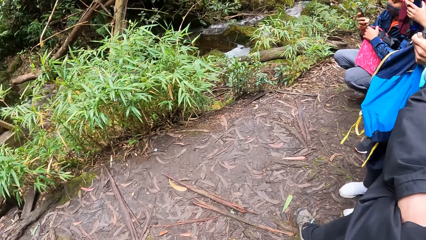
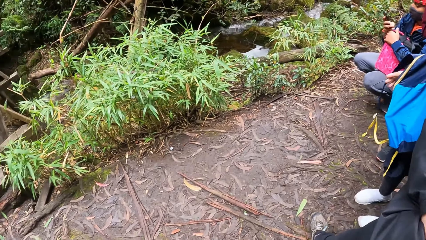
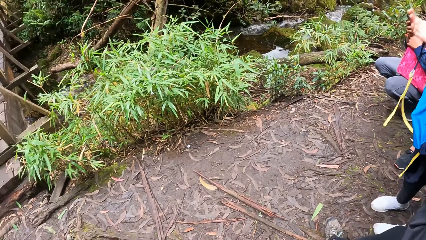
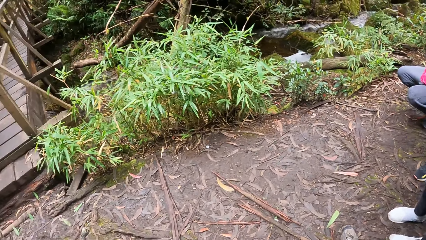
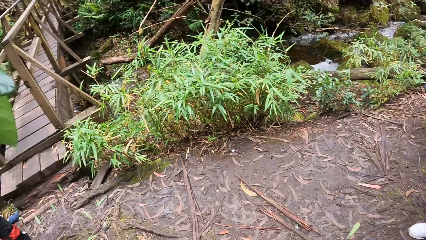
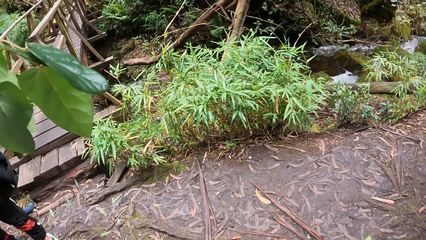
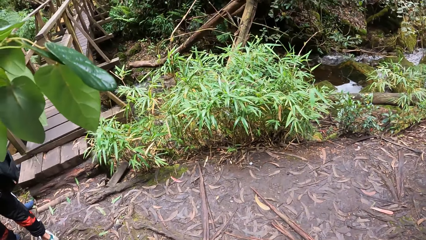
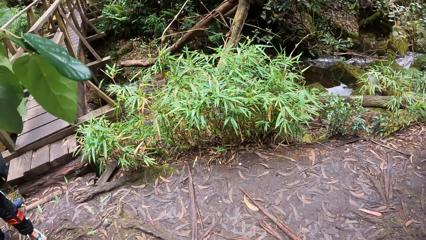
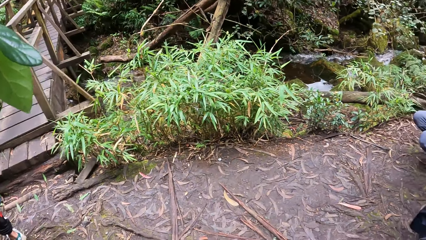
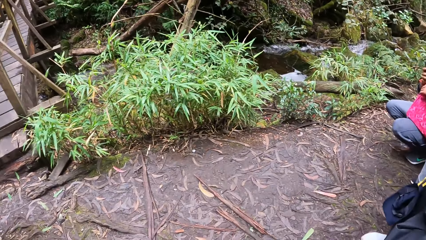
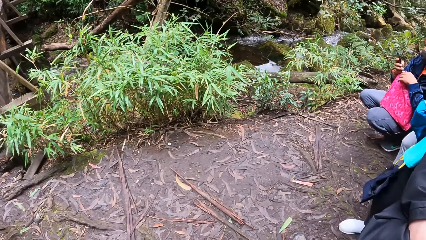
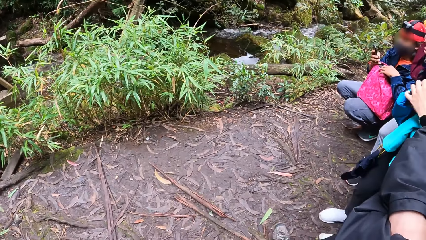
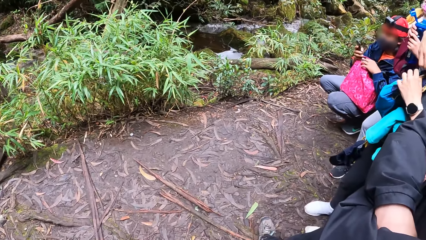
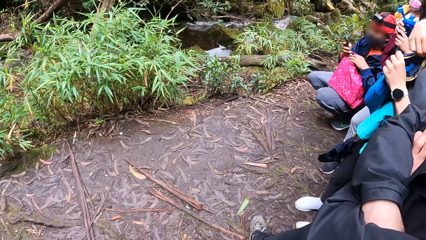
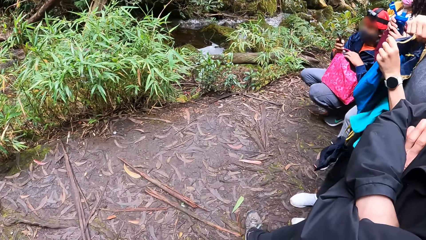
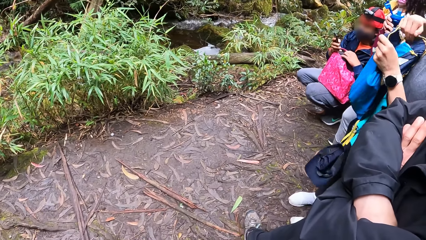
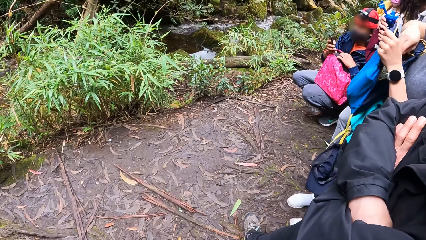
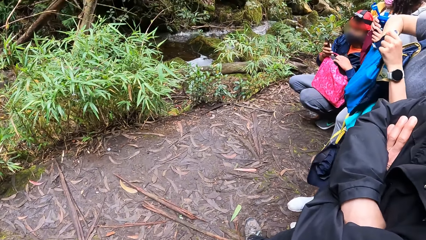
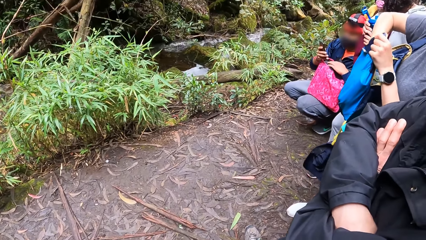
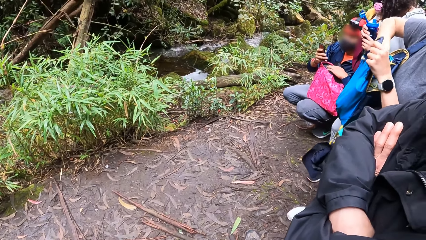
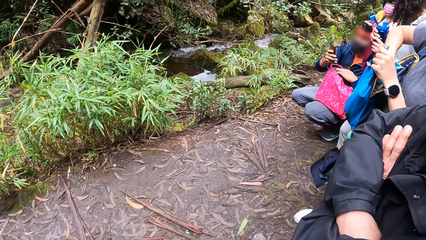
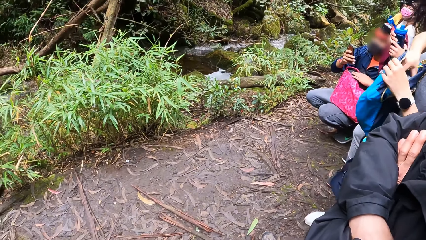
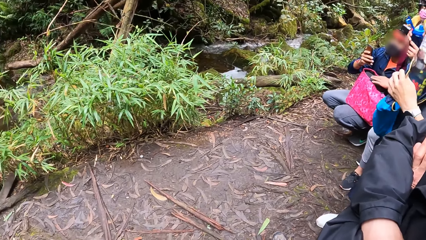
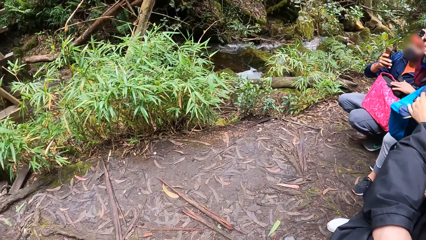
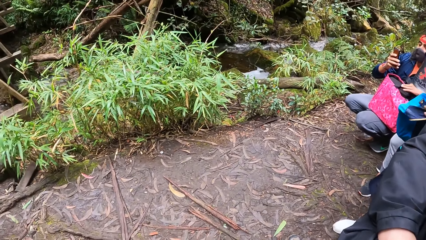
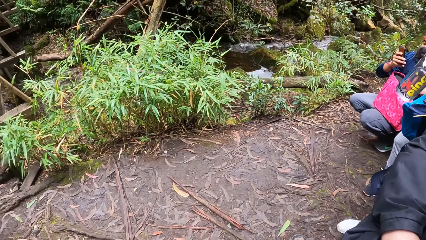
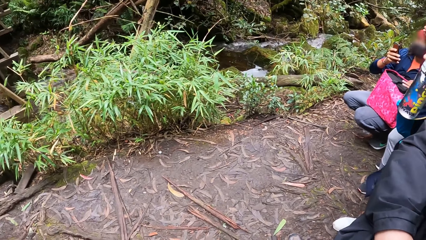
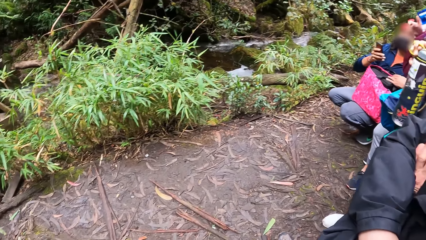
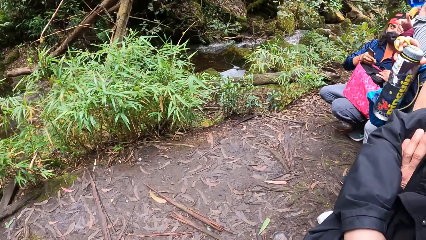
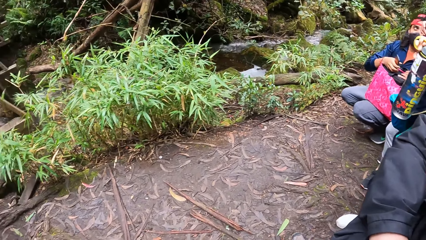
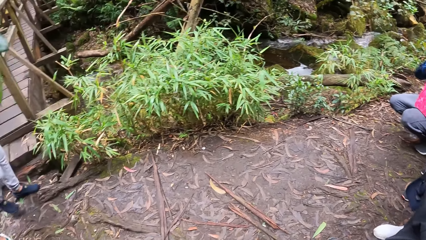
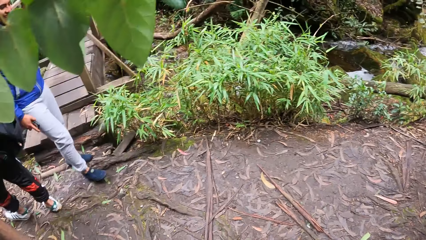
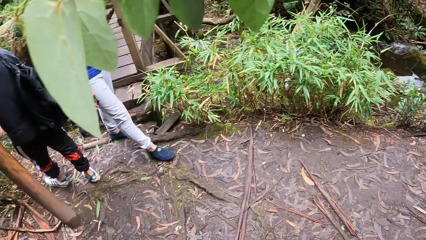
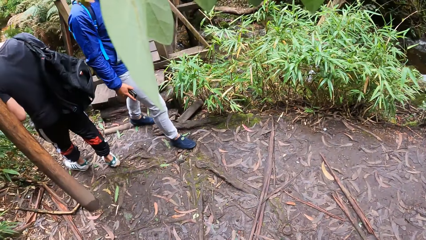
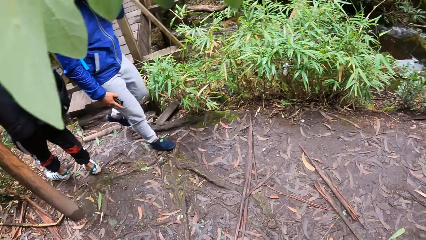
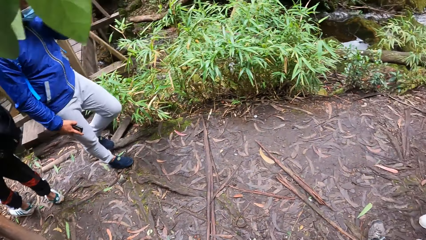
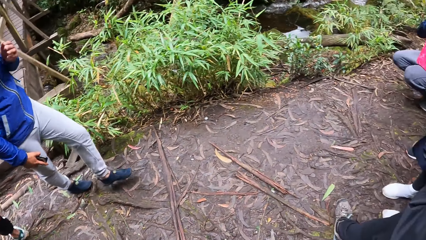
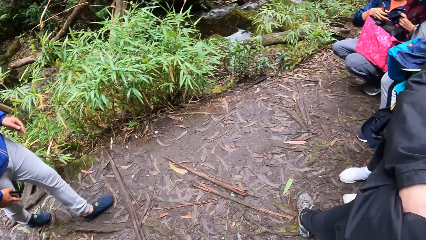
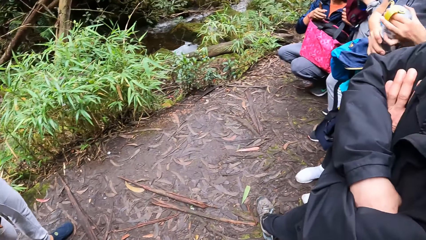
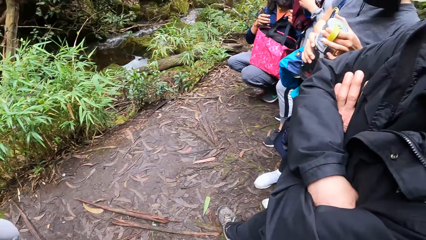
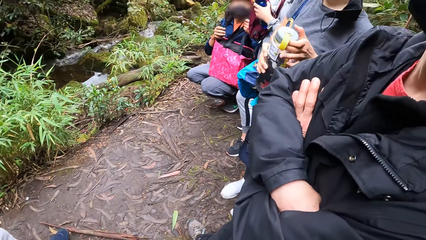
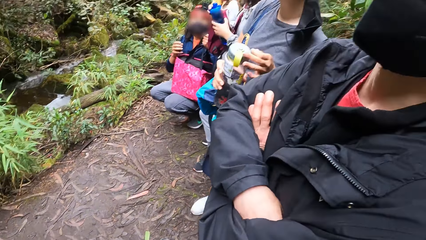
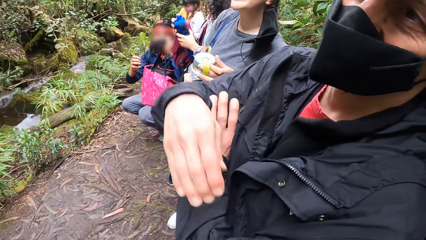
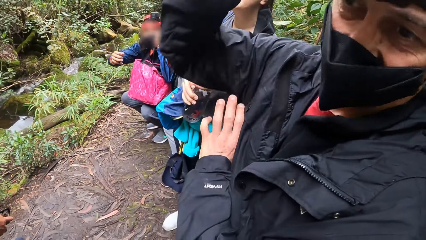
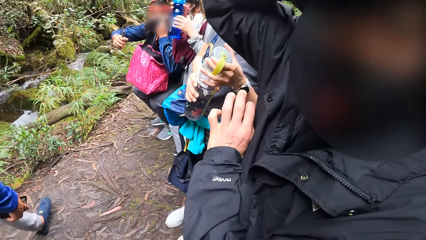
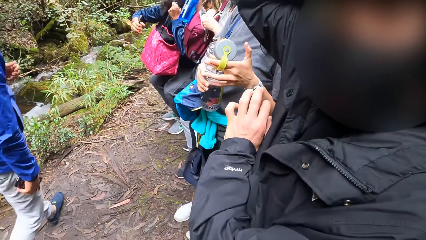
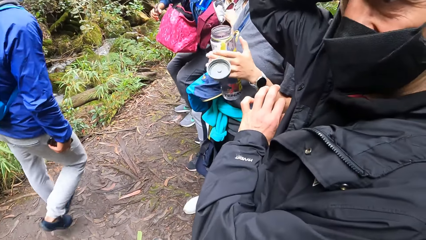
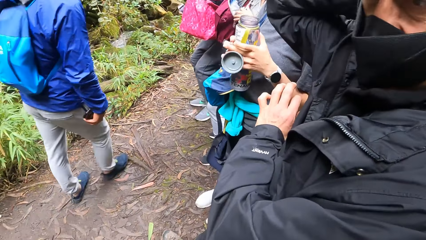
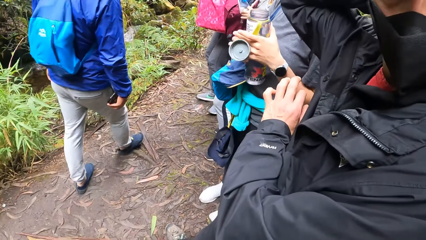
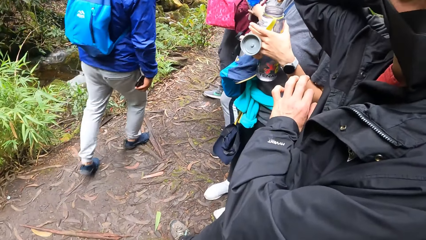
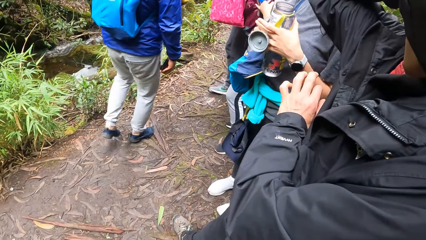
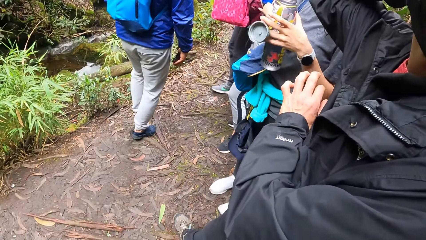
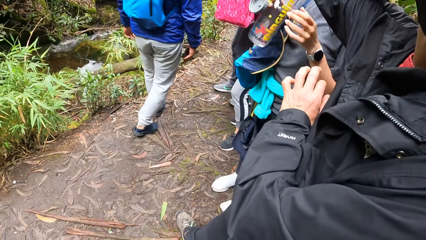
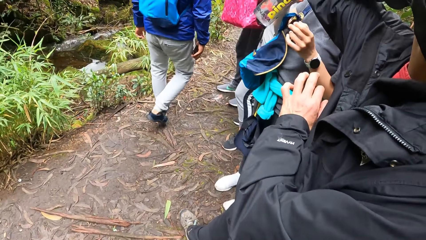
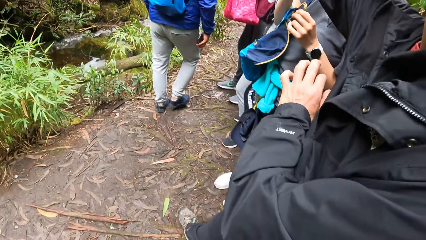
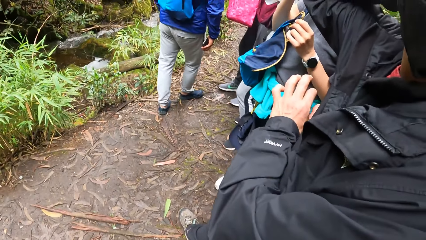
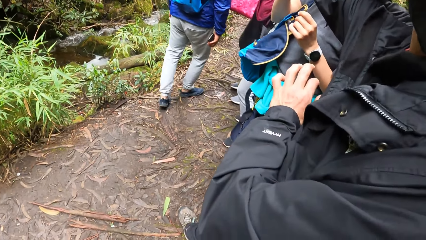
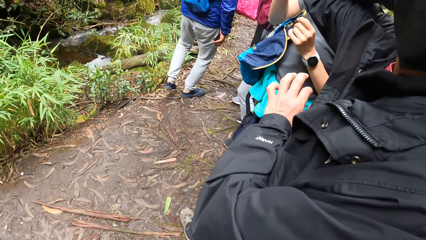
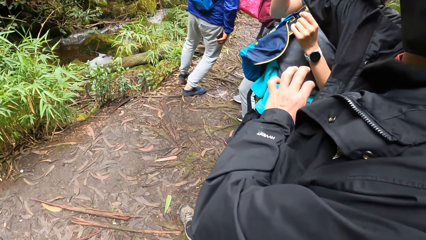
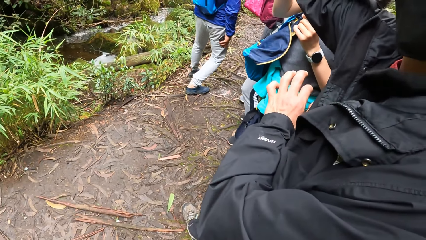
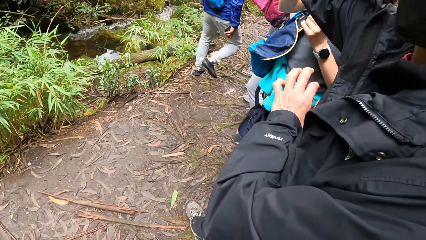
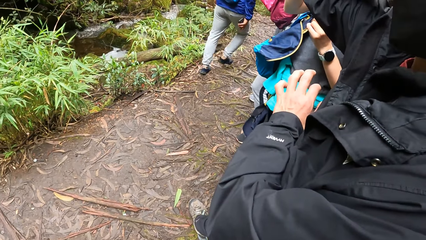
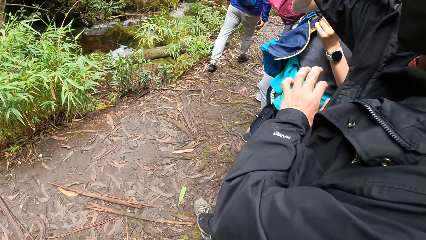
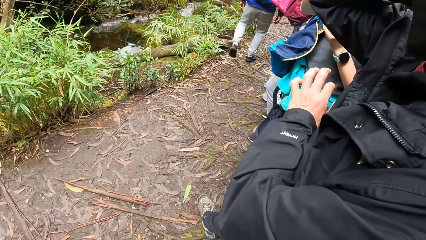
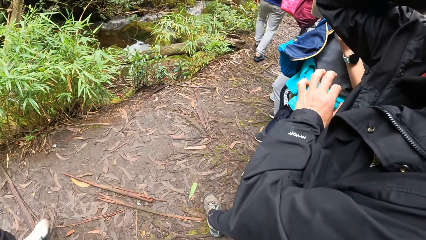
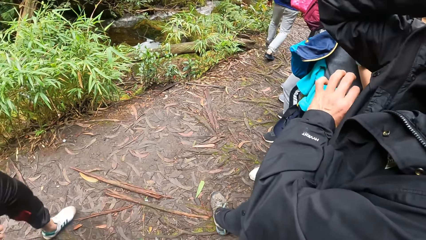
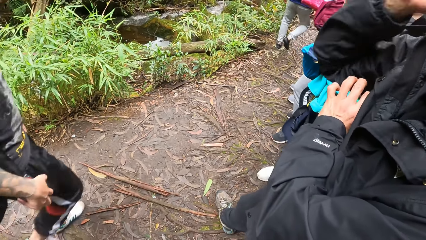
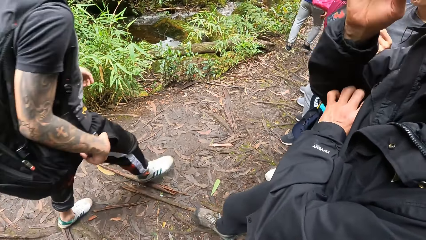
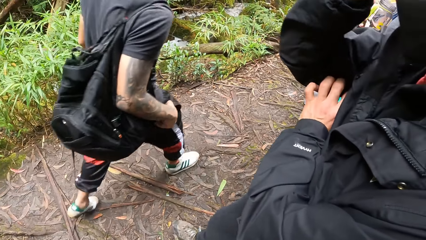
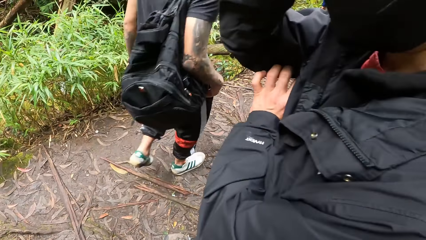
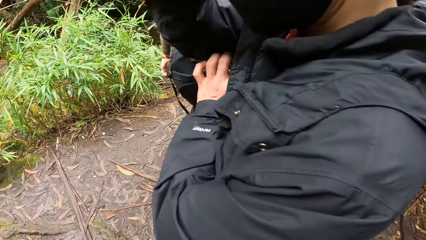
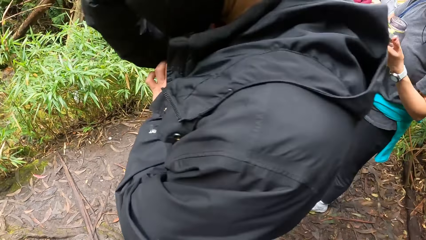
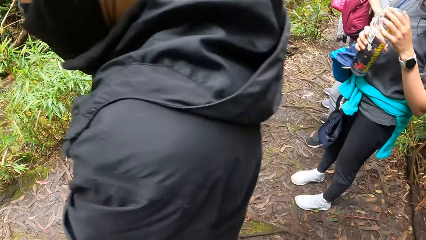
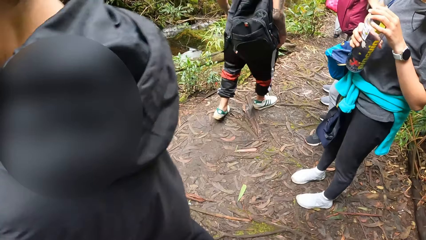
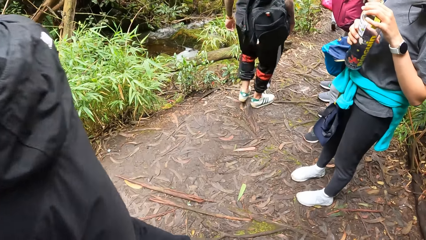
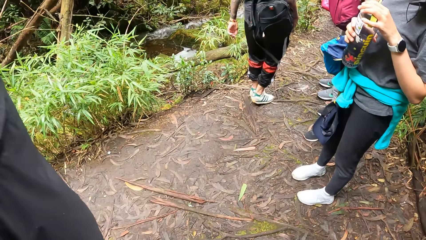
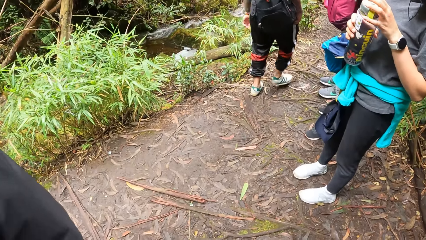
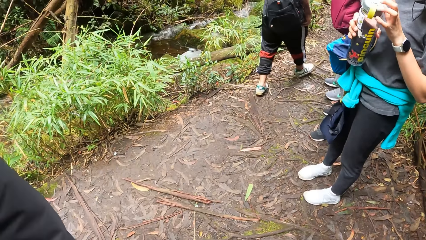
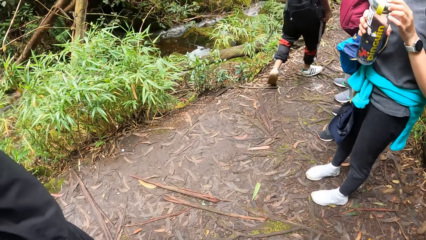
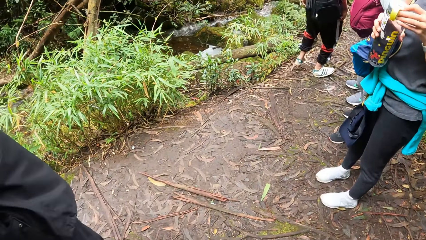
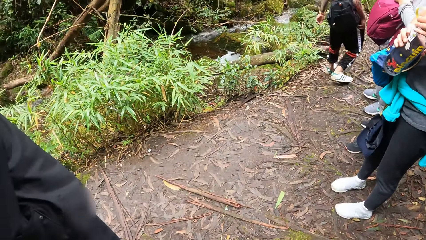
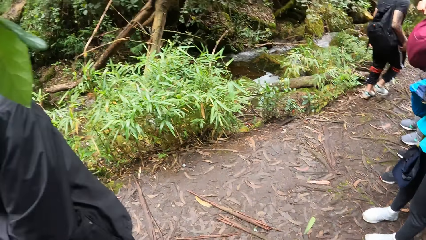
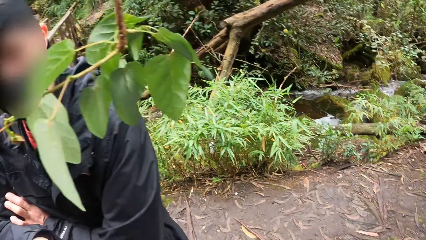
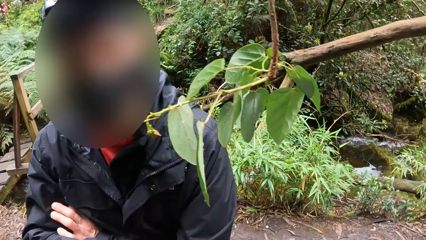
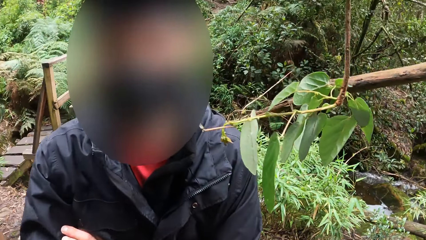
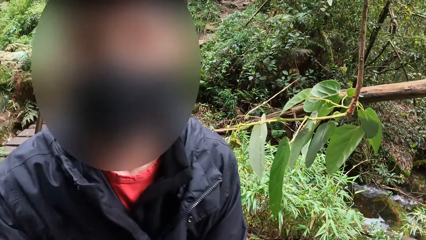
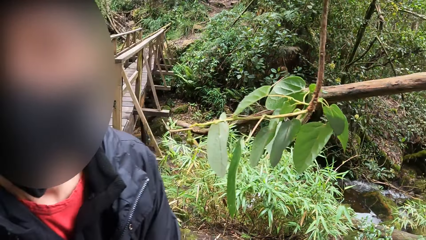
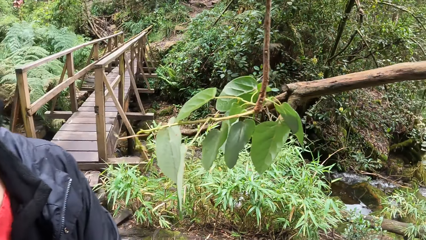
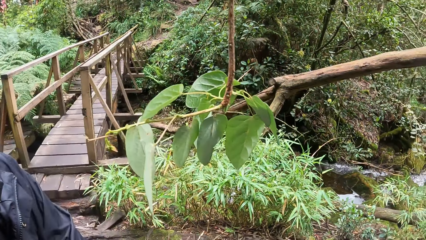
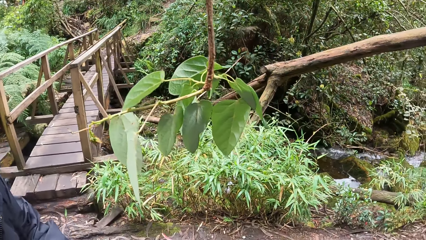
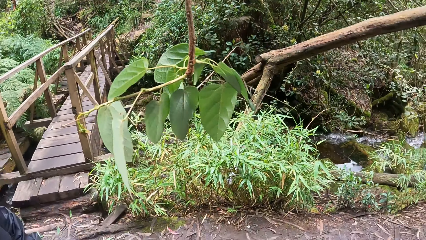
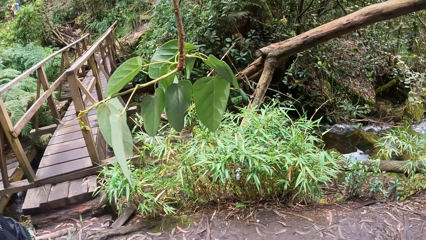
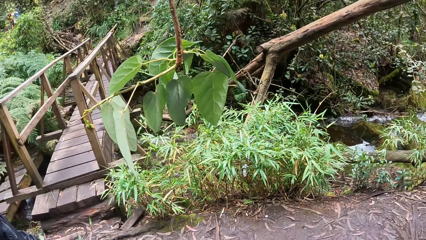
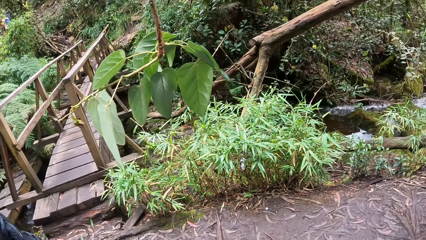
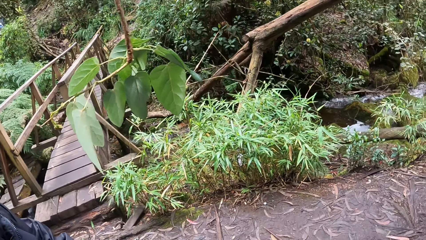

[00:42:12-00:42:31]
The camera wearer turns around. A person puts a hand in a bag. The camera wearer looks round. The person holds a water bottle. The camera wearer turns around. Another person raises a hand. The other person adjusts the camera. The first person holds the water bottle. The other person walks in the forest. The first person holds the water bottle. The camera wearer turns around. The other person turns back.
